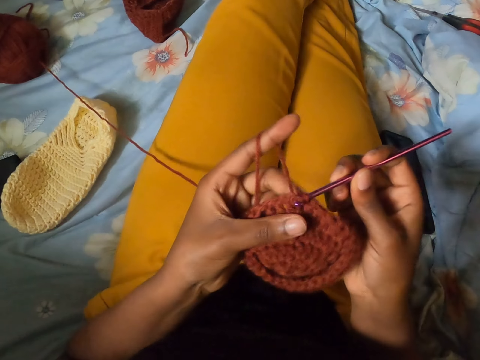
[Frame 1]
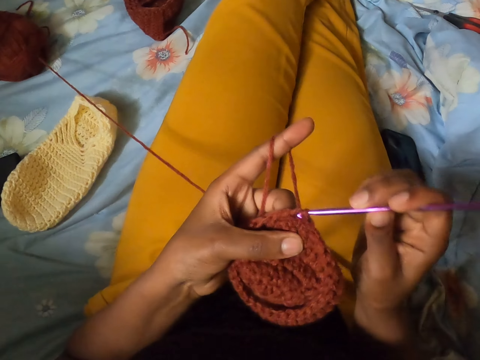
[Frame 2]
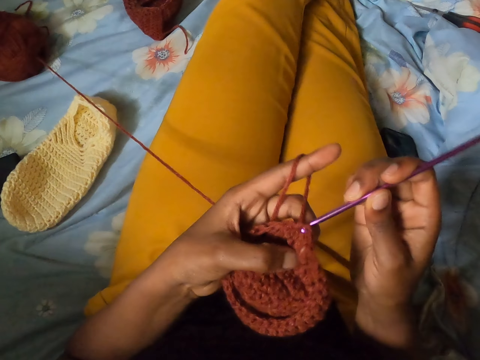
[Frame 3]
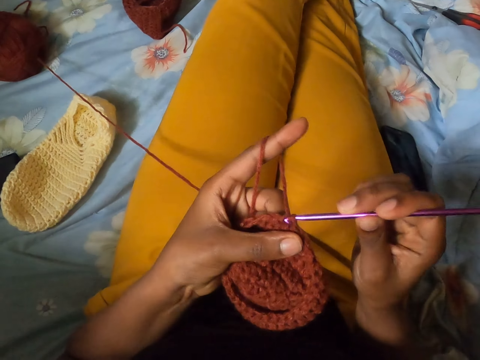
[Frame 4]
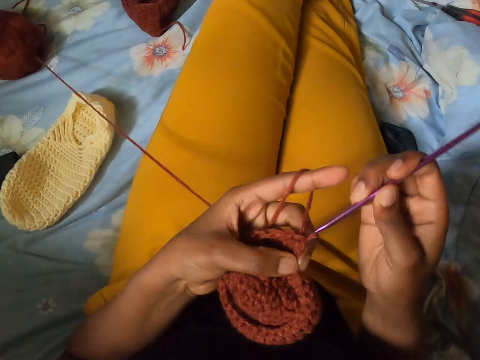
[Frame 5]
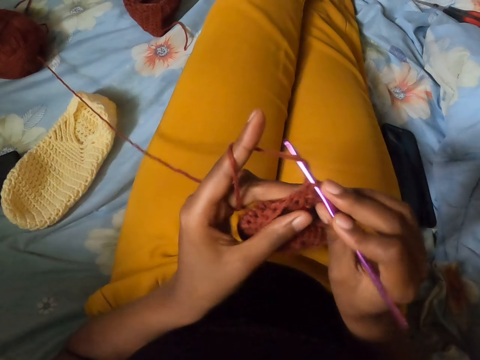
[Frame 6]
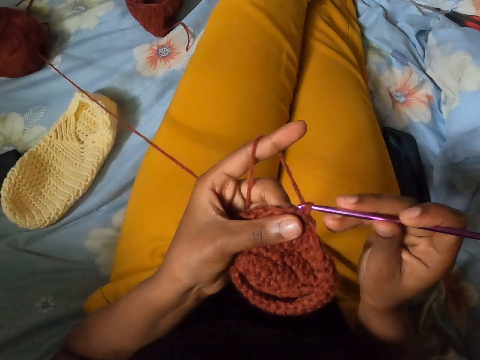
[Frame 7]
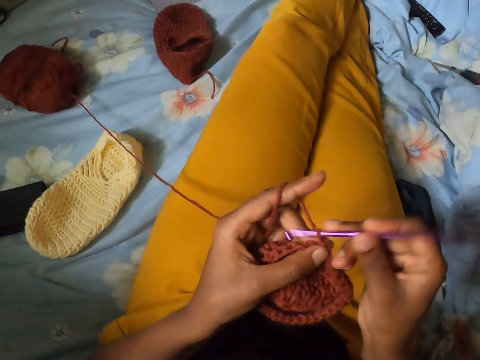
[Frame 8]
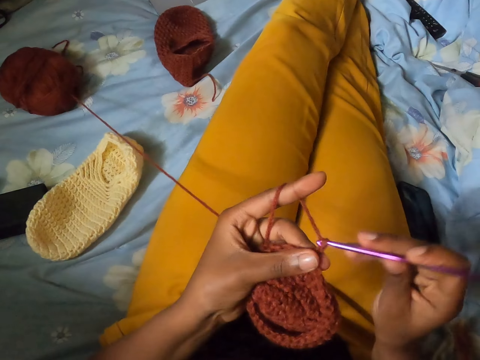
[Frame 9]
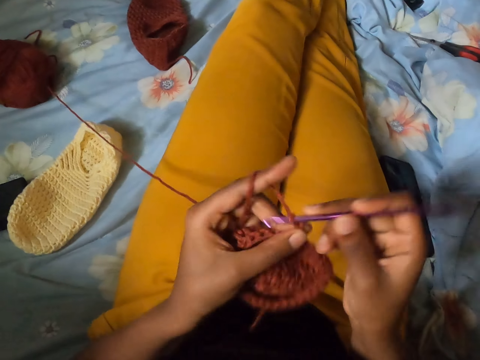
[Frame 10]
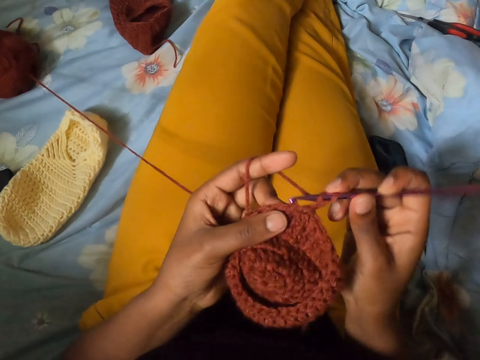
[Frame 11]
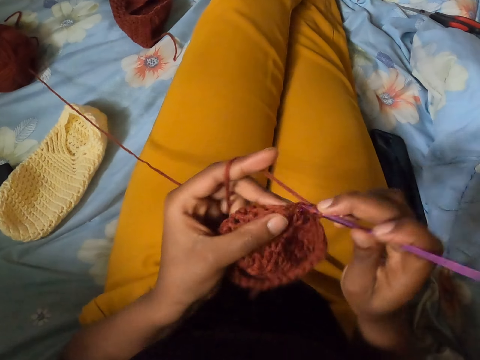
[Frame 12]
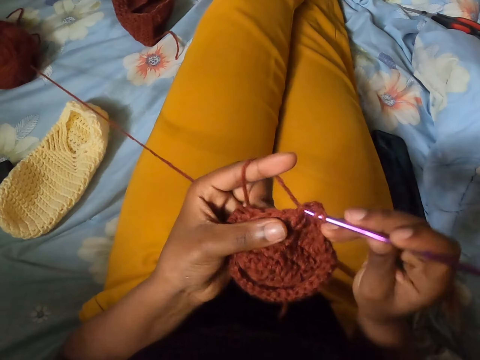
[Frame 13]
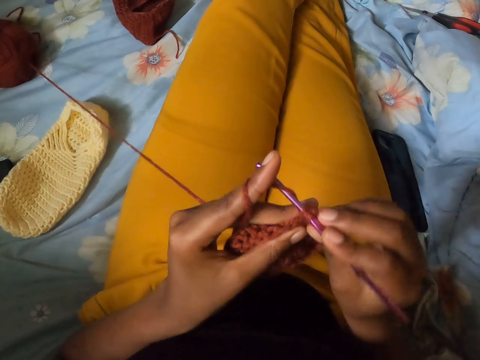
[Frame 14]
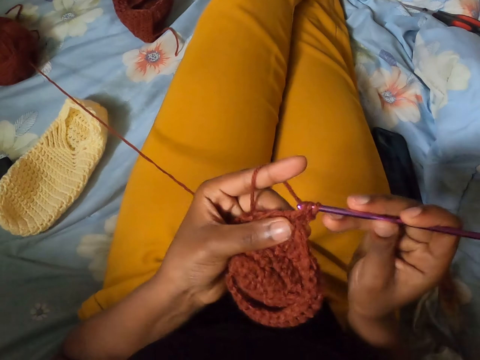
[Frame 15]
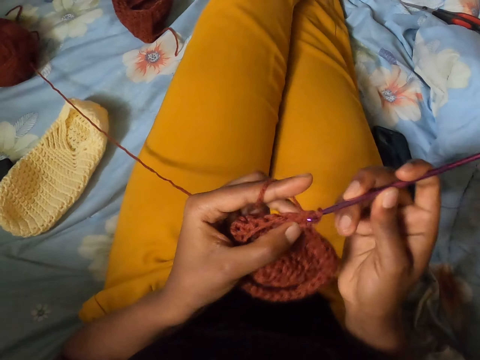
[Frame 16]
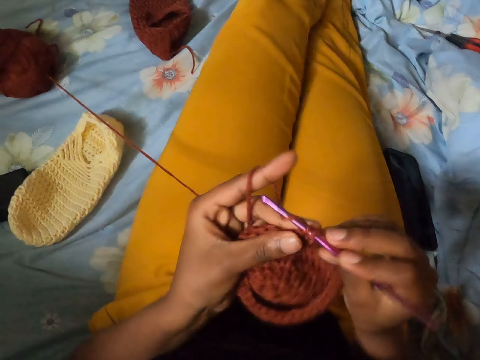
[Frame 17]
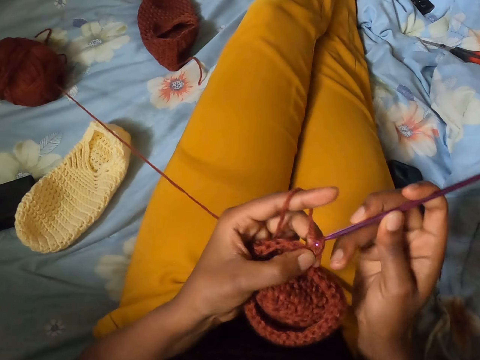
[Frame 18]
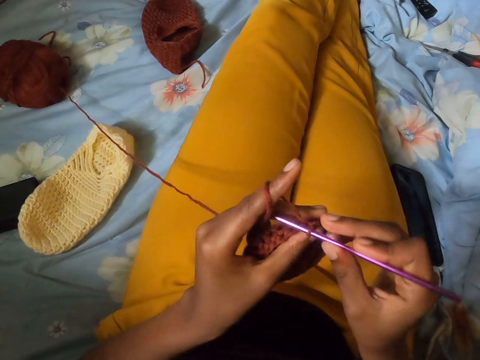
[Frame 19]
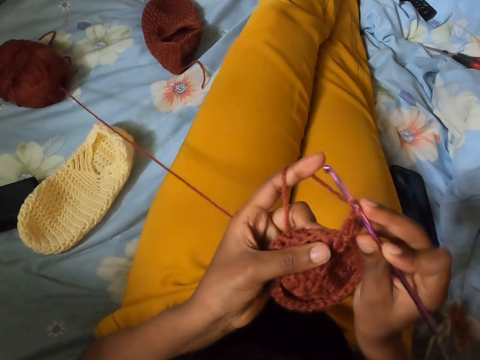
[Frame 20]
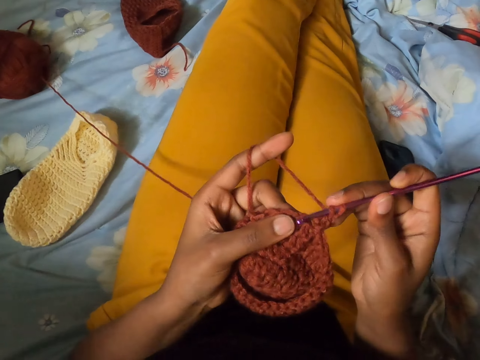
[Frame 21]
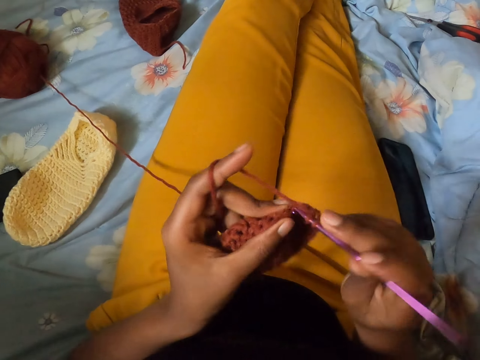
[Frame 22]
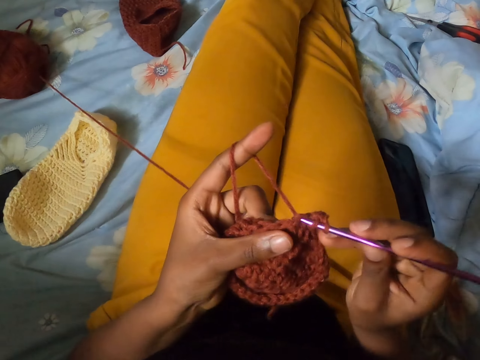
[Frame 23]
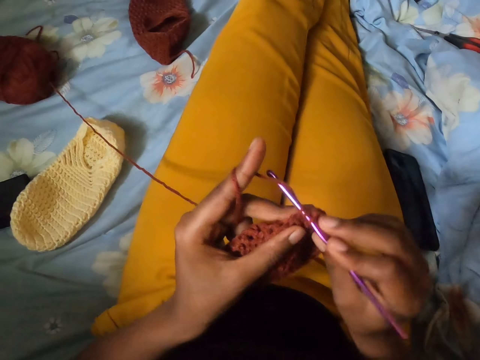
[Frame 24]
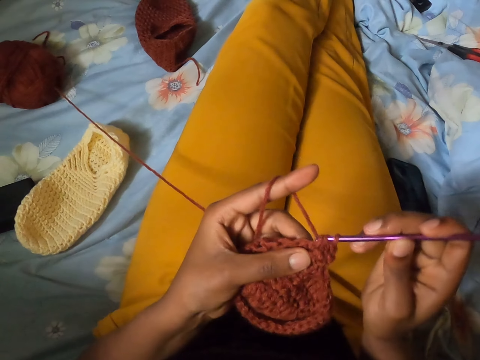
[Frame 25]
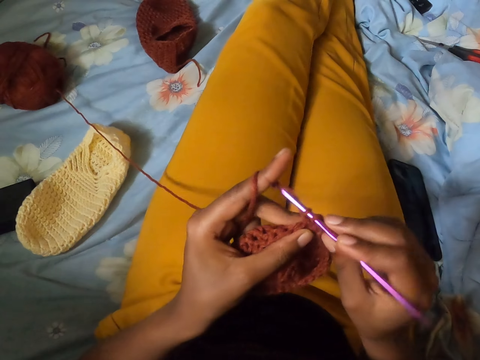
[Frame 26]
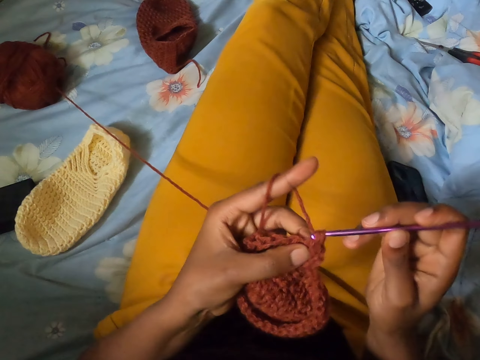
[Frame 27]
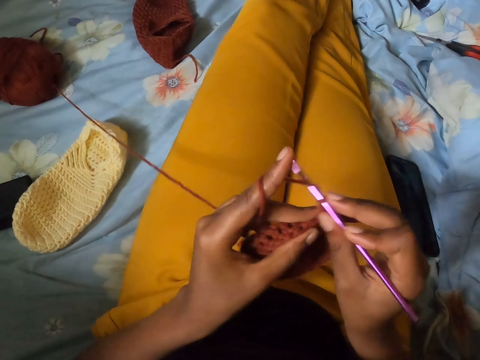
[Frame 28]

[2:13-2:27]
The camera wearer knits the cloth with the crochet hook. They knit the cloth with the crochet hook again.

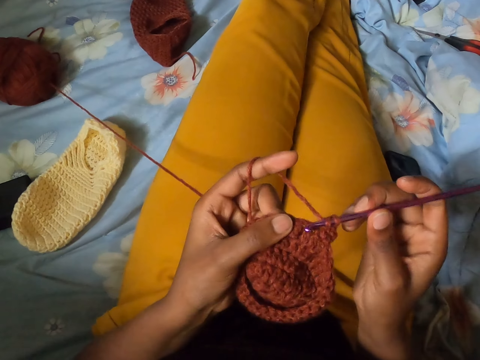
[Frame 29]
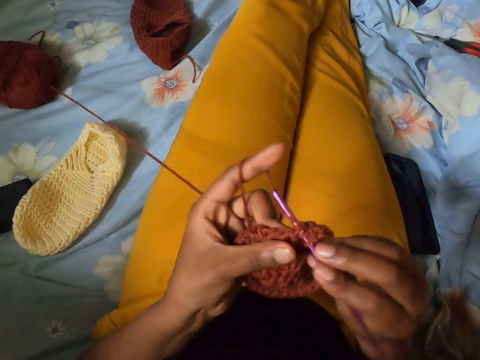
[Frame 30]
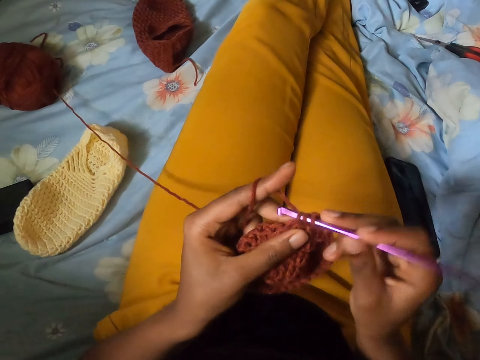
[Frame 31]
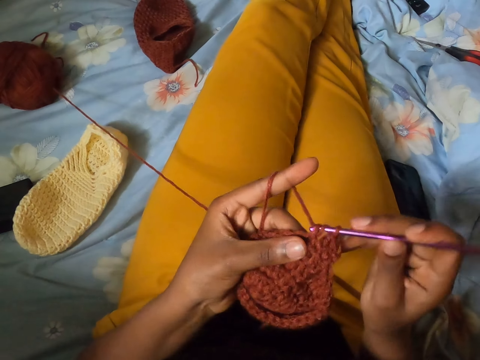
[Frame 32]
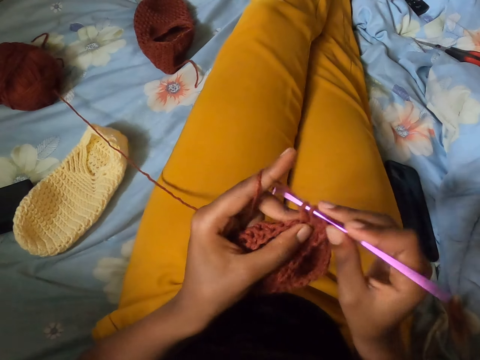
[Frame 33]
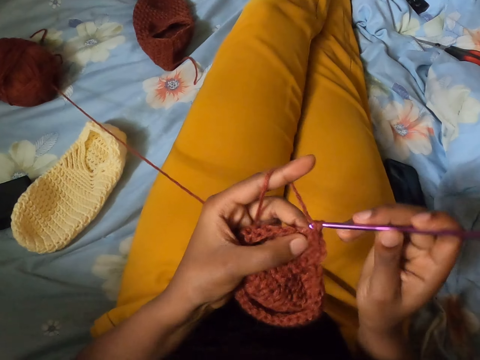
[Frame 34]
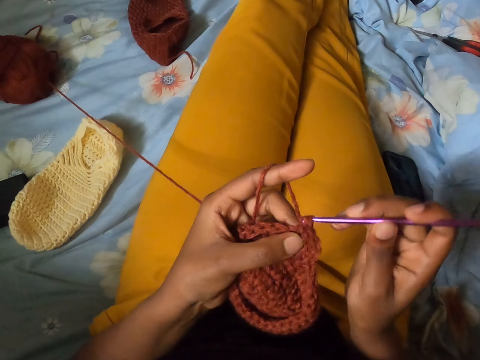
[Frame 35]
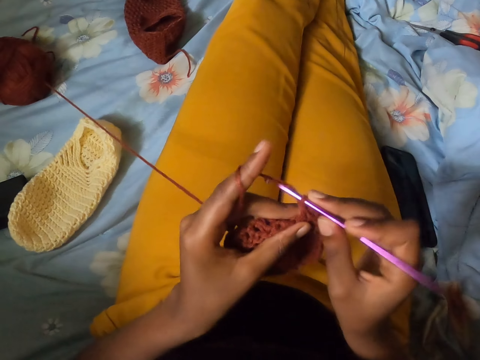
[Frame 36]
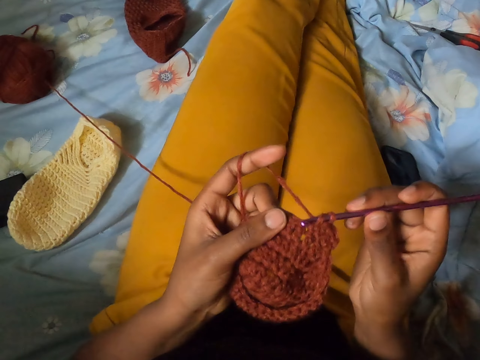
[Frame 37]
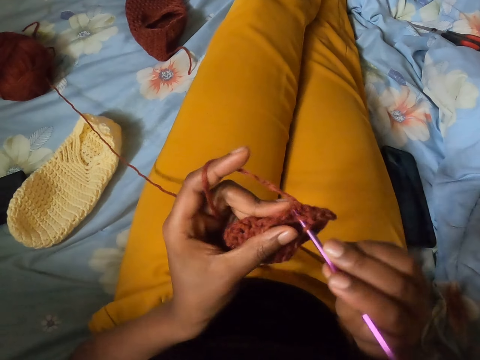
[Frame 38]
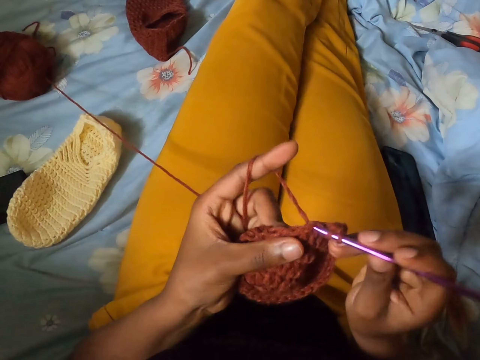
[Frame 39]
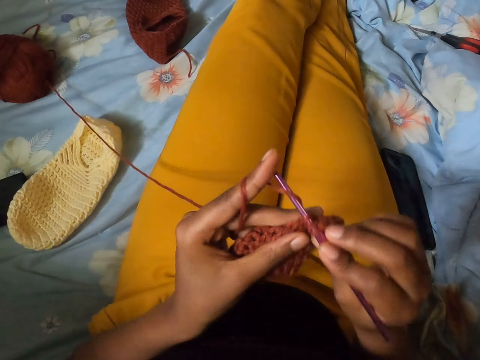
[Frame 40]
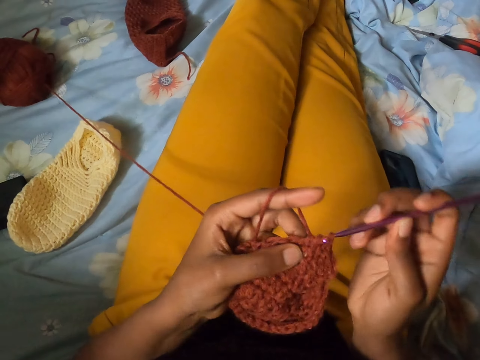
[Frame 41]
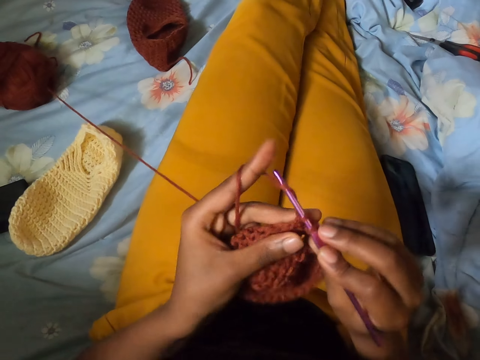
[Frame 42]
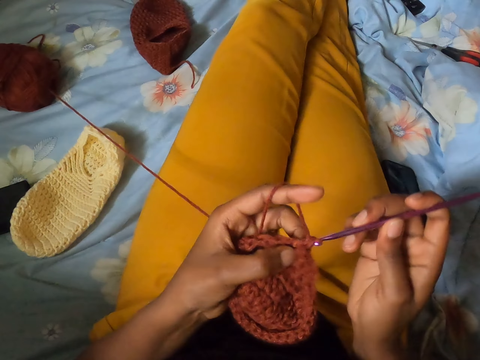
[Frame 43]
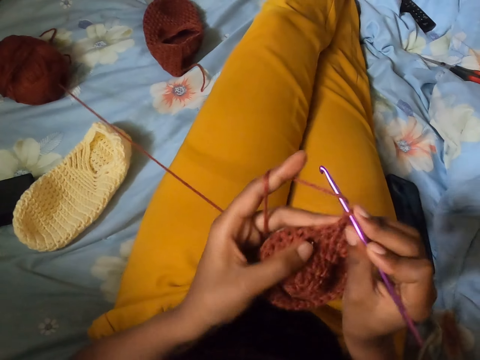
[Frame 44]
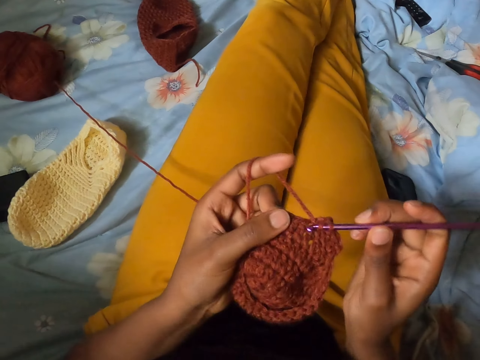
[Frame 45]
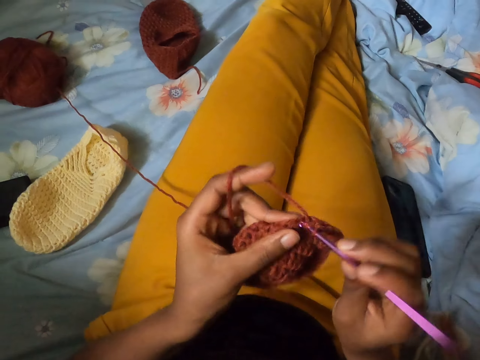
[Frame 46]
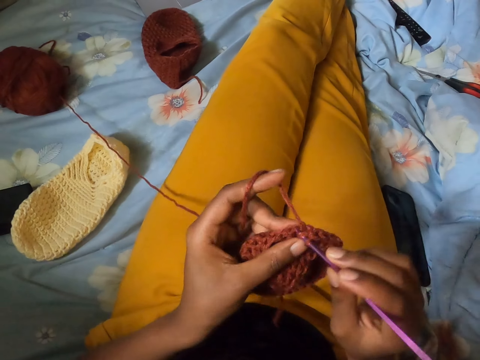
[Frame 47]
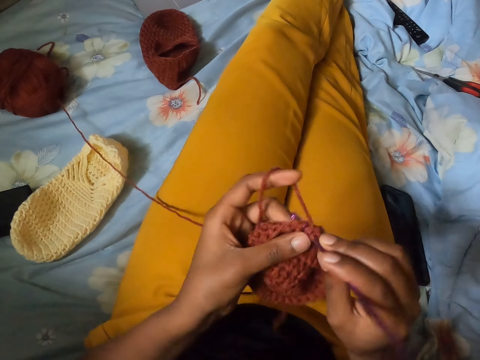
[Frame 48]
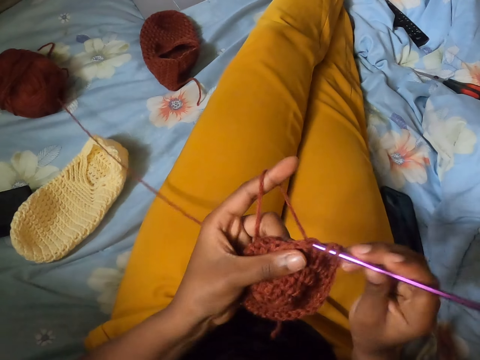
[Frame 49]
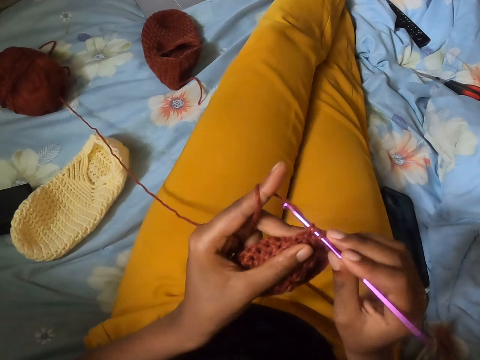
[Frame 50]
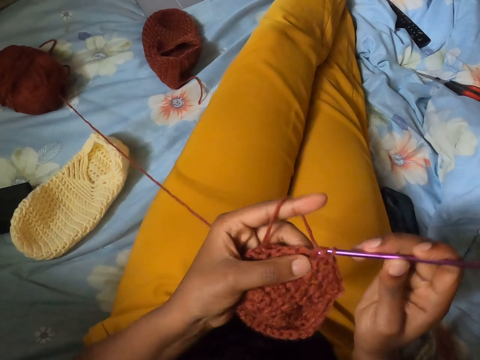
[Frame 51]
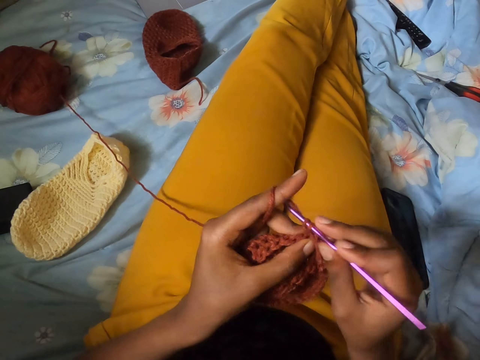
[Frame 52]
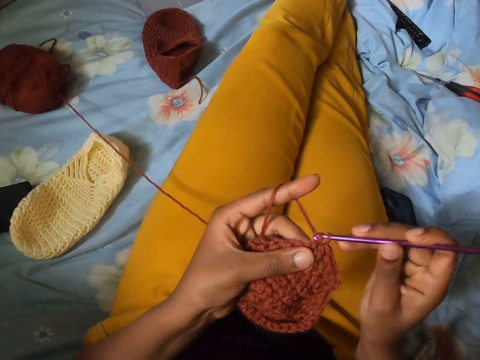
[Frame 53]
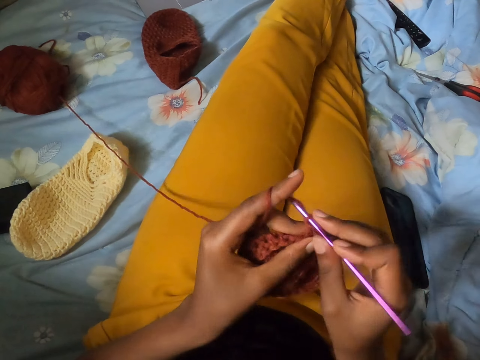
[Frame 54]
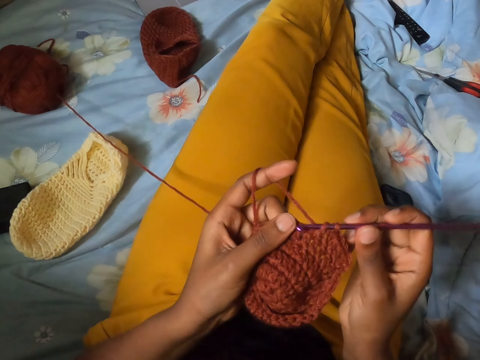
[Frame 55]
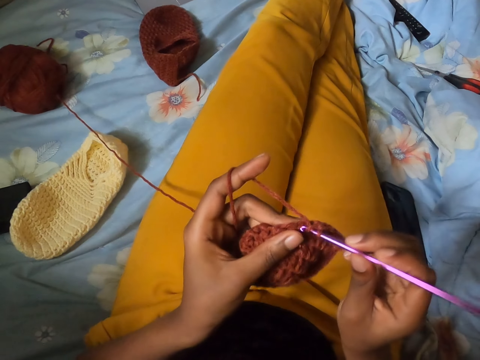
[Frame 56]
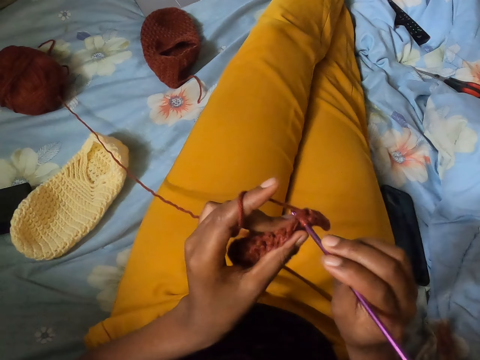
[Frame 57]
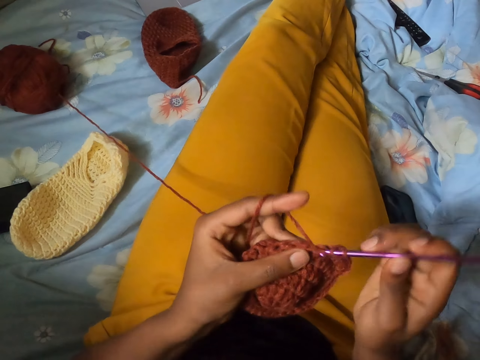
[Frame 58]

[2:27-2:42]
The camera wearer knits the cloth with the crochet hook. They knit the cloth with the crochet hook again.
